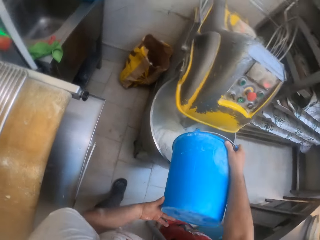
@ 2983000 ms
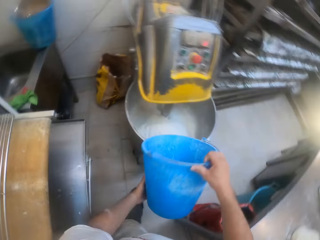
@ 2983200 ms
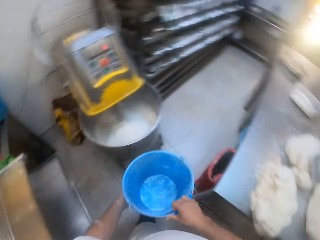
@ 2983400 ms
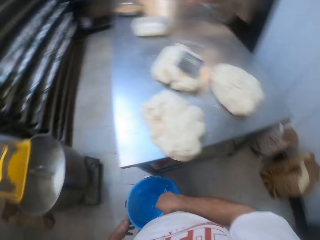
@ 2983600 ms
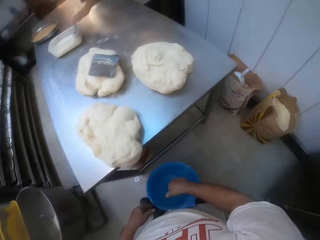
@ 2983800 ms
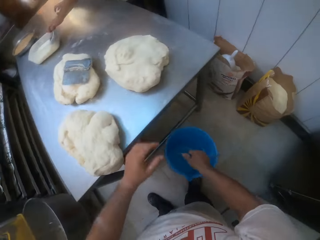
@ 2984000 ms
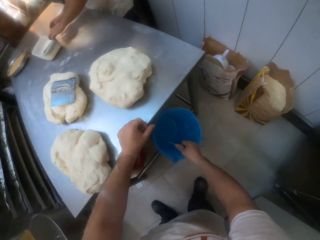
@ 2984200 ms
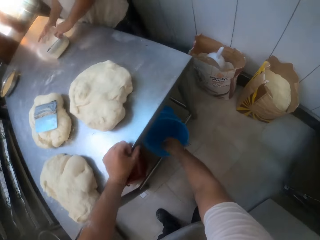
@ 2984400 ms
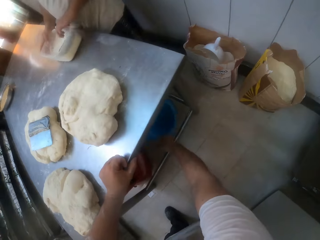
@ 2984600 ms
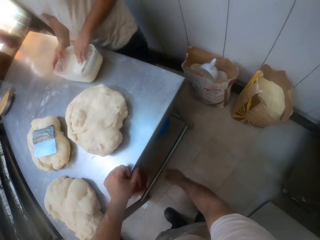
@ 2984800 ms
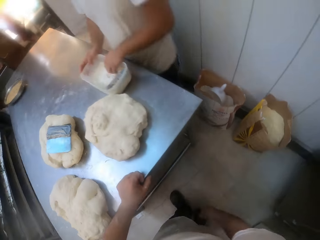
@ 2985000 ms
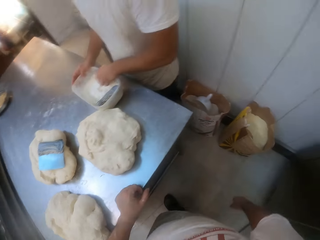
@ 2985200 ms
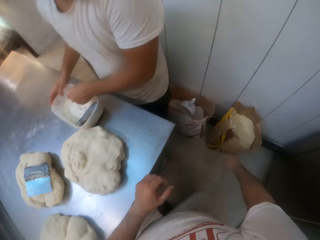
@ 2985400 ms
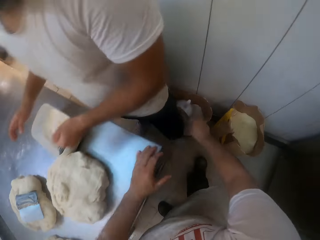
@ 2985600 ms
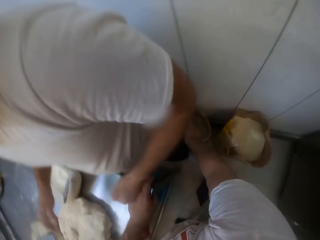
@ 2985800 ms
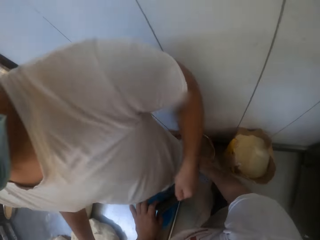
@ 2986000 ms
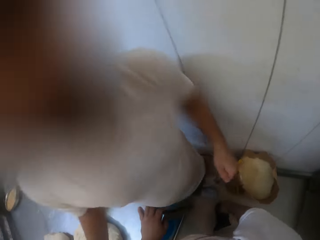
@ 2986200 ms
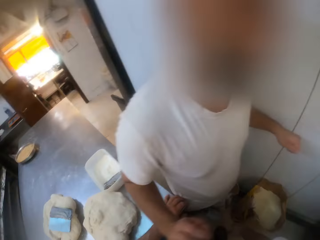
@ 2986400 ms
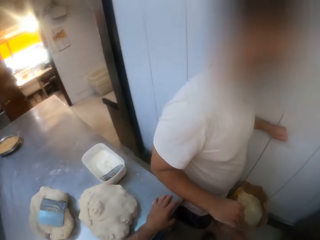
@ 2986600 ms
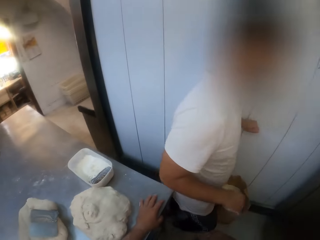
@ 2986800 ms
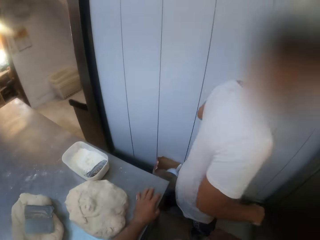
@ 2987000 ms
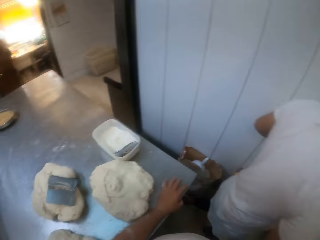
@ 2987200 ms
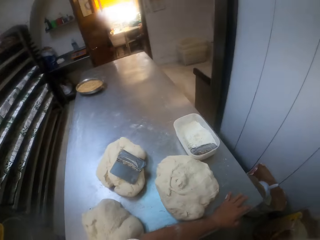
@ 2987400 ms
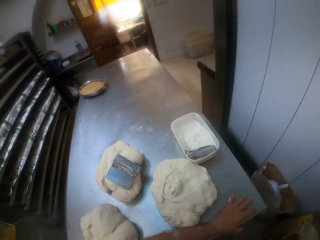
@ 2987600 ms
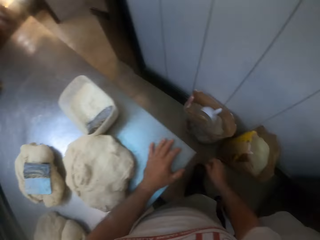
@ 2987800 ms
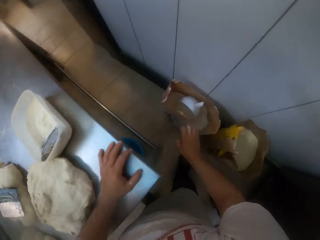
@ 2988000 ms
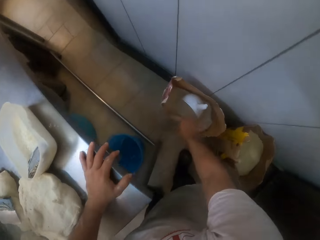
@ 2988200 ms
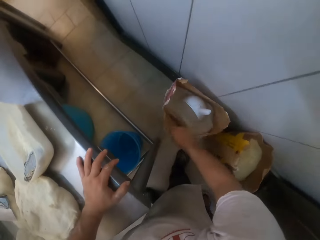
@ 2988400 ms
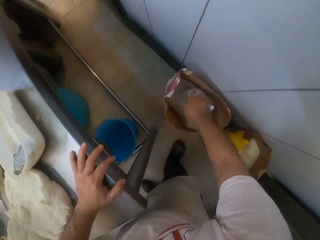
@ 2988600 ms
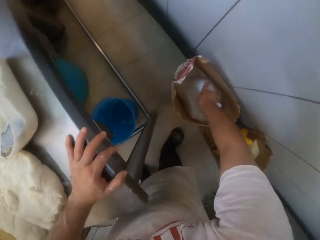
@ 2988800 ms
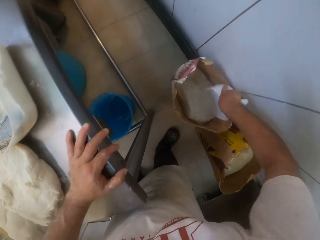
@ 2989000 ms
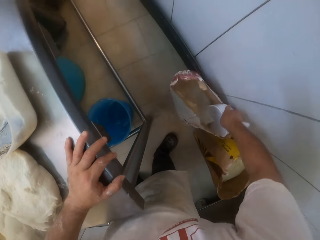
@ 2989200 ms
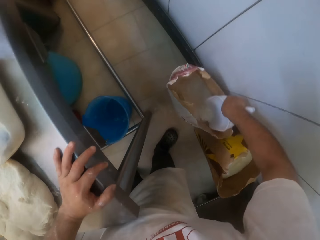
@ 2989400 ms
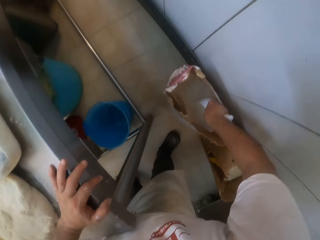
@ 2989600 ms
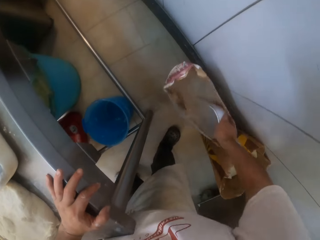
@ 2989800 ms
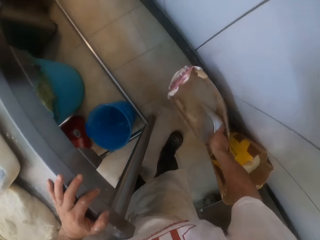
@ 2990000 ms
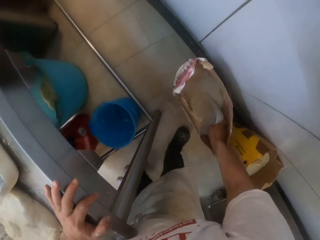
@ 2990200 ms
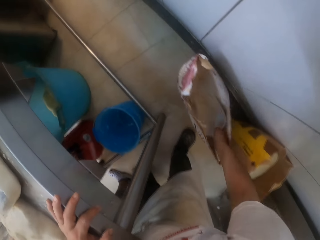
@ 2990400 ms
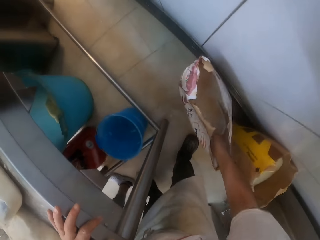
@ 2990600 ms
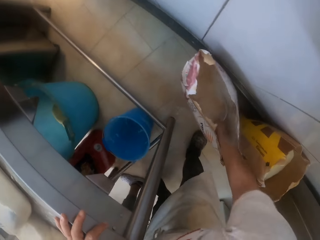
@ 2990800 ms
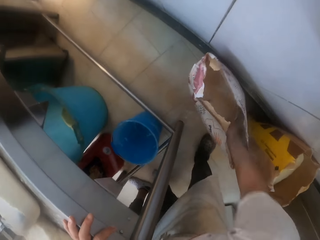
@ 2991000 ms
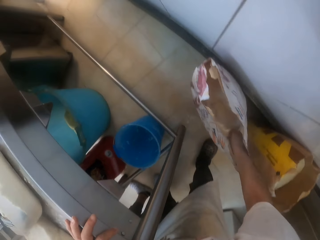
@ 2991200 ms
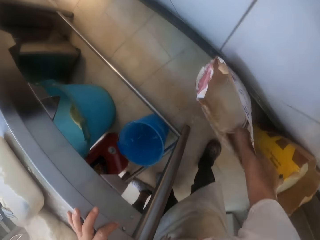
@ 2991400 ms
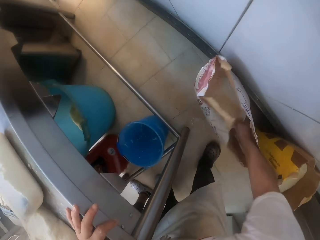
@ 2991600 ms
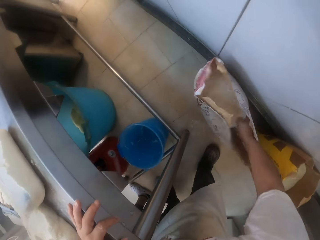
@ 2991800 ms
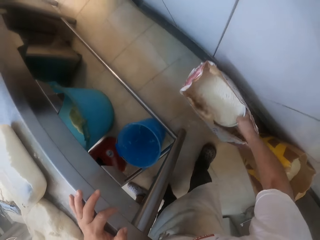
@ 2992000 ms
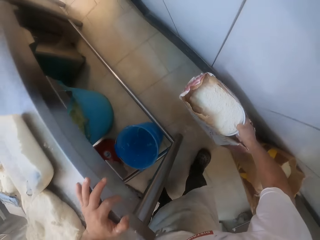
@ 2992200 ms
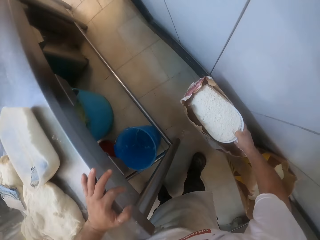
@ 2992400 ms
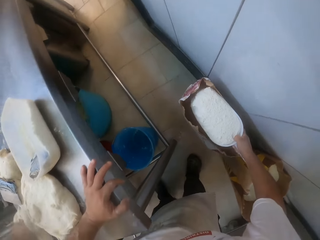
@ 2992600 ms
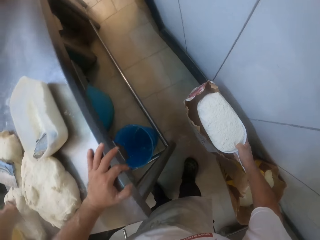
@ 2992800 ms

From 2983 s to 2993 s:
The camera wearer moves a bucket under the table. He drops the bucket under the table with his right hand. A man moves a bowl of flour on the table with both hands. The man walks in front of the camera wearer. The camera wearer picks up a scoop in a bag of flour on the floor with his right hand. He scoops flour from the bag of flour on the floor with the scoop in his right hand.

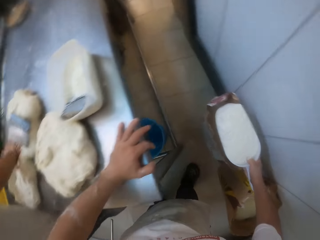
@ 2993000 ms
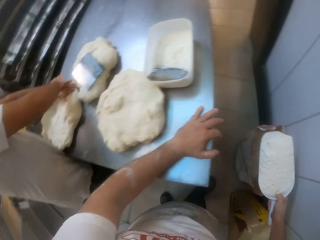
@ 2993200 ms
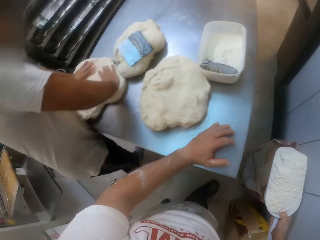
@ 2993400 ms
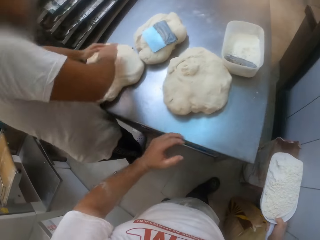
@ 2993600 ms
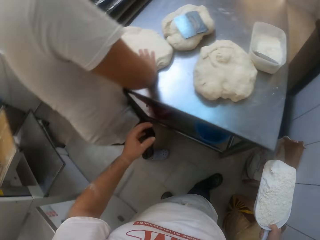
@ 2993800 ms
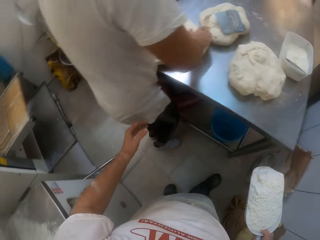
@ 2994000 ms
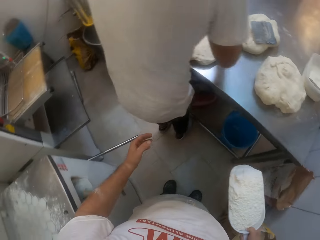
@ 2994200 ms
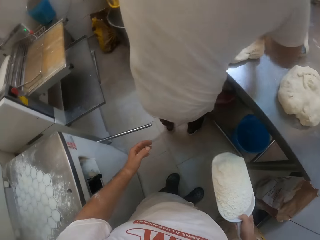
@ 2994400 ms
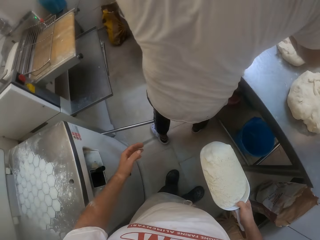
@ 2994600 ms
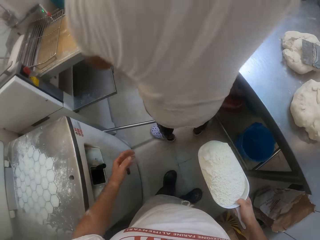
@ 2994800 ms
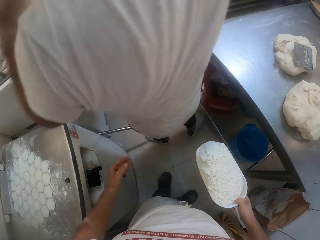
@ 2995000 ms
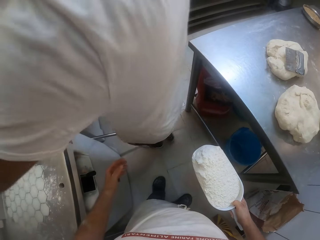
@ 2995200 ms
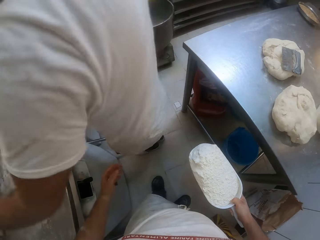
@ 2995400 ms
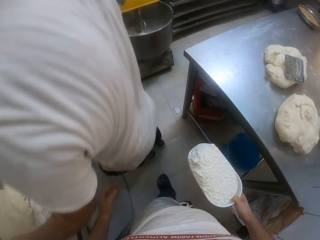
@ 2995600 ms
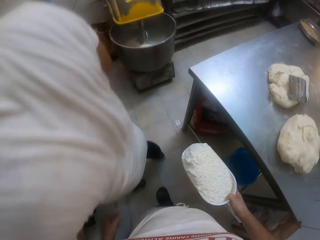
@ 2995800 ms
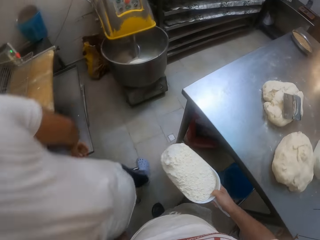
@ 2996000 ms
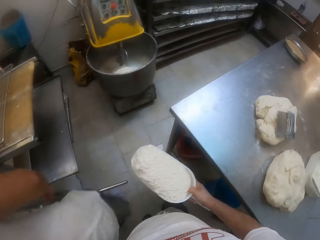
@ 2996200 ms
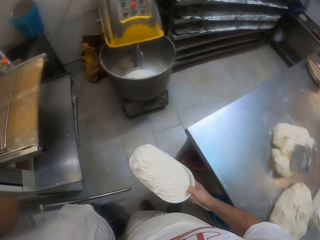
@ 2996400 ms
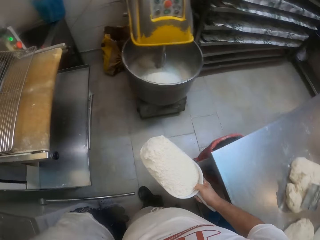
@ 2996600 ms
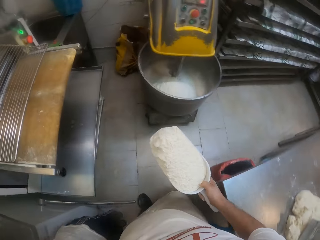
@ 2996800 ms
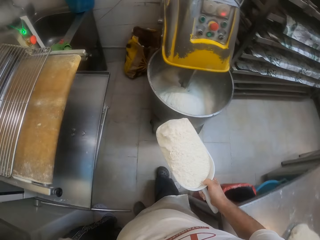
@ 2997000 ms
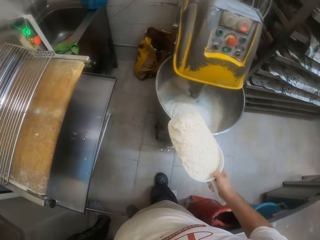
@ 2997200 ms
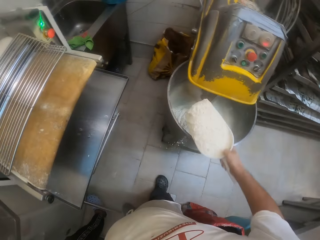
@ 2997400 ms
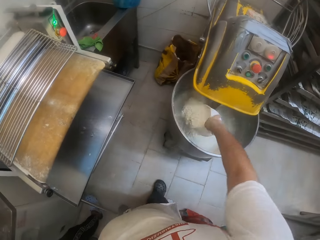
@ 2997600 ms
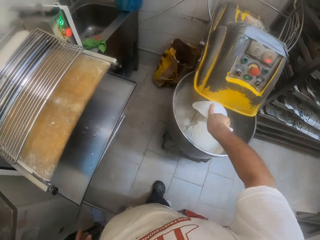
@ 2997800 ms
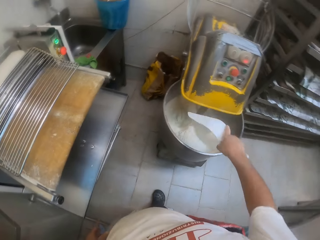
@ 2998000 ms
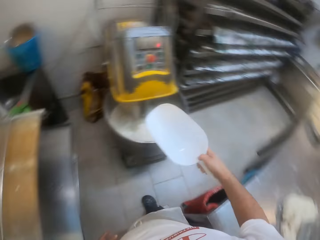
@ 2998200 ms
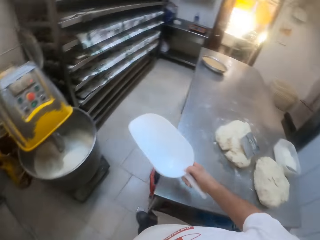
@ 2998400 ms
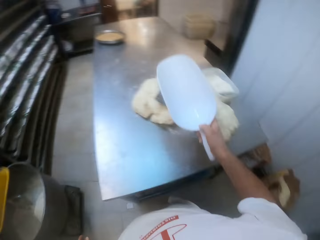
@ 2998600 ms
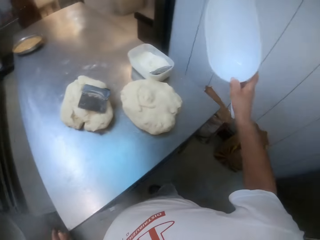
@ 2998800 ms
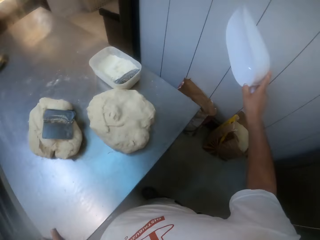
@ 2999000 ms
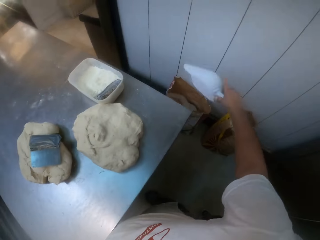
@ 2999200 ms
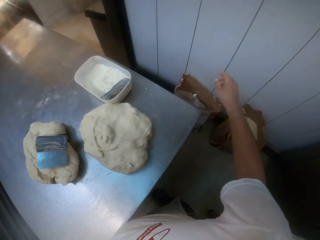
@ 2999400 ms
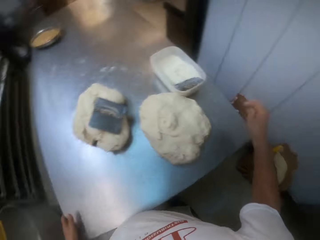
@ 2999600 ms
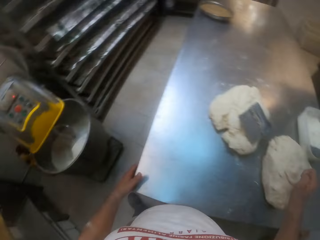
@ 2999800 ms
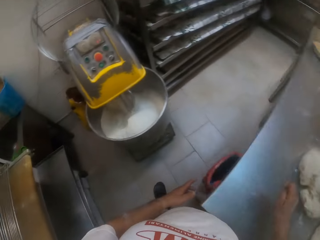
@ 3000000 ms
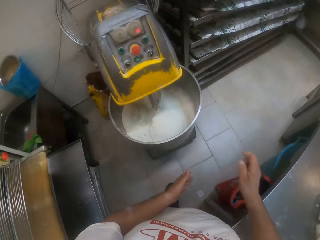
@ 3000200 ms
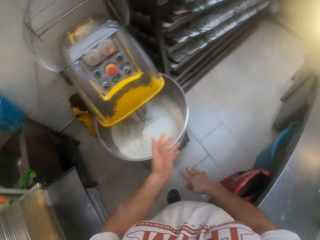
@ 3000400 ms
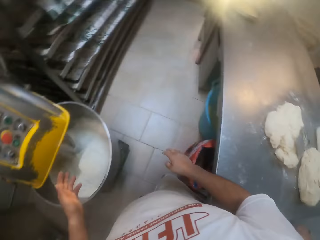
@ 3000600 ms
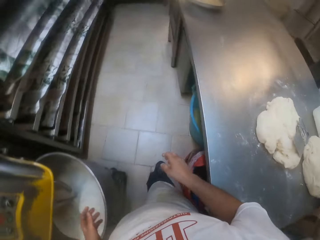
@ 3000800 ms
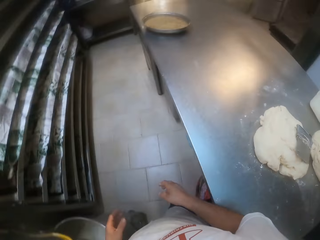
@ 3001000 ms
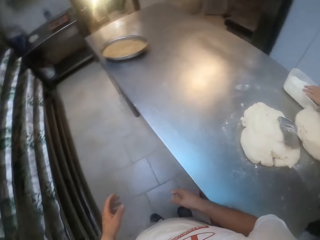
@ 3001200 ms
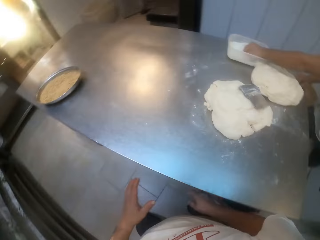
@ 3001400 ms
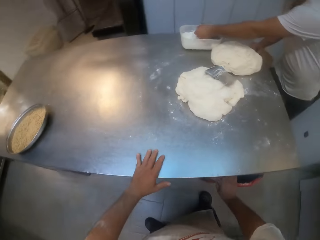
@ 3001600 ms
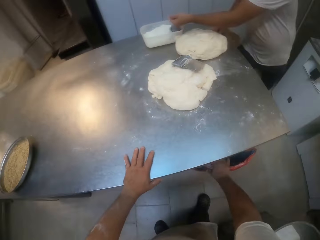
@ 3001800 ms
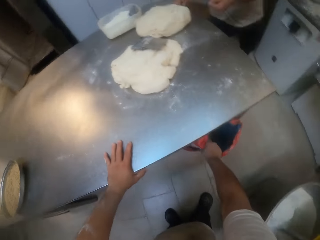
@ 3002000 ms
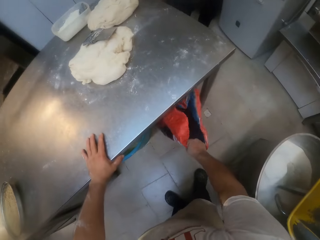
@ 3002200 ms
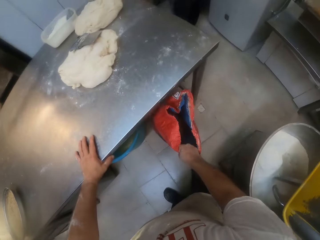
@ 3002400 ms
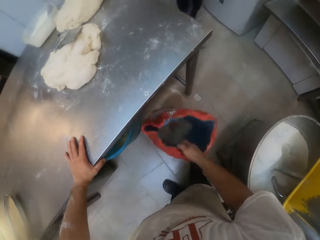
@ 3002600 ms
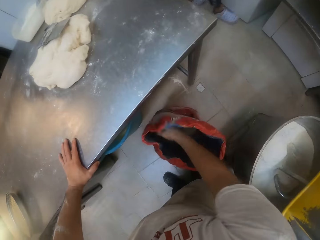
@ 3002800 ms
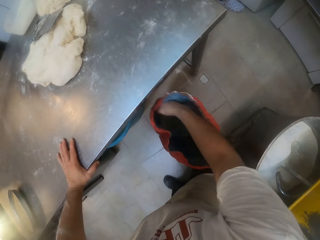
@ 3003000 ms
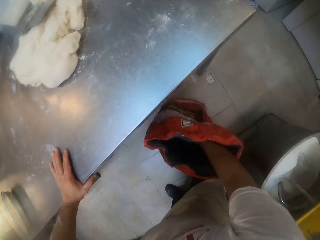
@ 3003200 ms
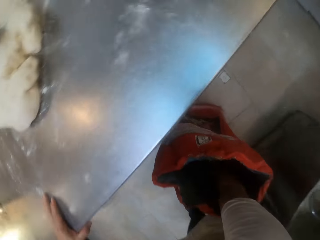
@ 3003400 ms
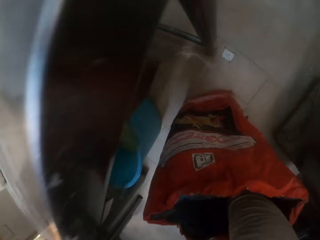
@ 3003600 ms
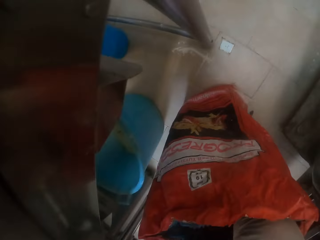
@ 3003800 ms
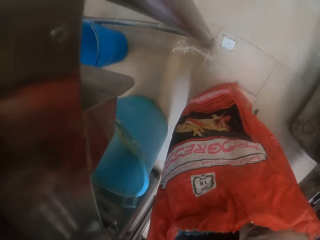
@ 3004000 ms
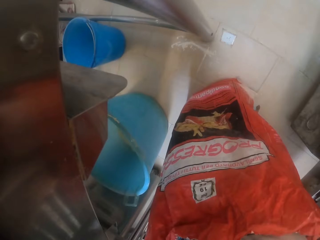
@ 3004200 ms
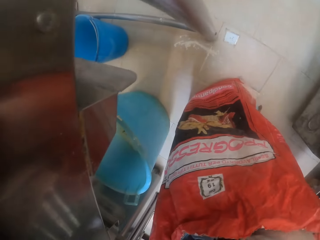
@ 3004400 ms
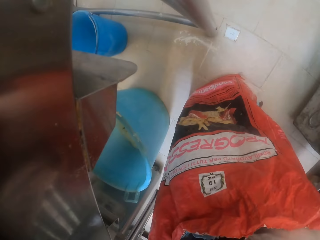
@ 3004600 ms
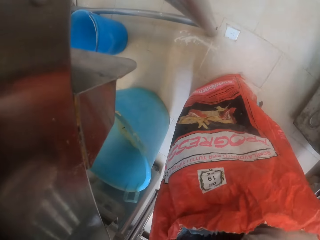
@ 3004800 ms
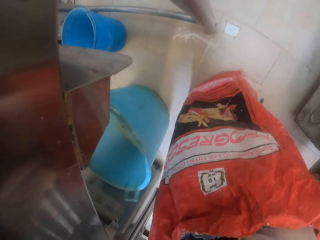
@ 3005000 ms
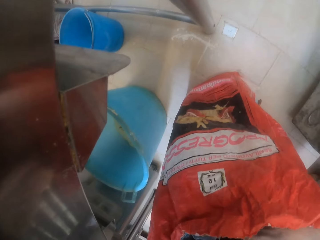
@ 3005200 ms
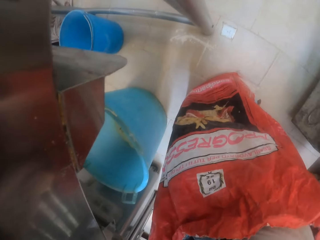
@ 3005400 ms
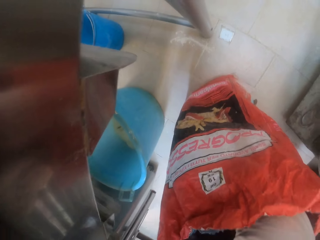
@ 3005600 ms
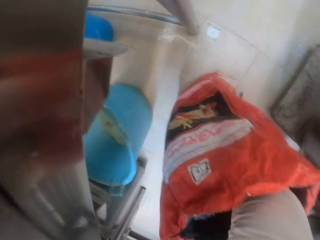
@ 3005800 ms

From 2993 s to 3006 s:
The man presses the dough on the table with both hands. The man rolls the dough. The camera wearer holds flour. The man carries the dough from the table with both hands and drops the cake on a dough divider with both hands. The camera wearer pours the flour in the scoop into the dough mixer with his right hand. He drops the scoop in the bag of flour with his right hand. He moves in the room. He rubs his hands. The man packs some flour in the bowl on the table with his left hand. The camera wearer removes a sack under the table with his right hand. He takes flour.
